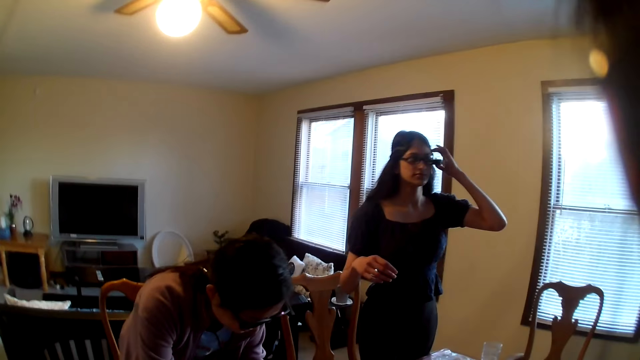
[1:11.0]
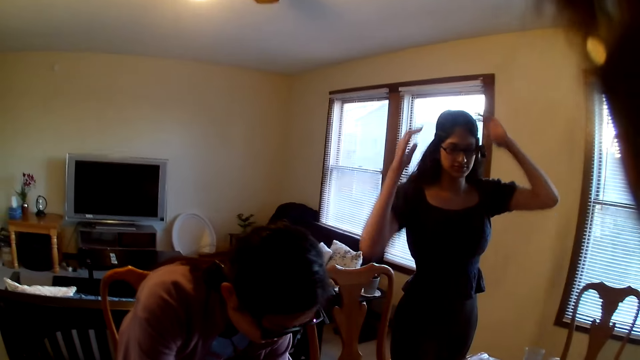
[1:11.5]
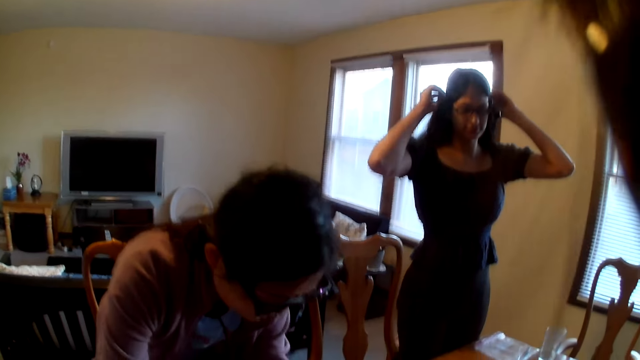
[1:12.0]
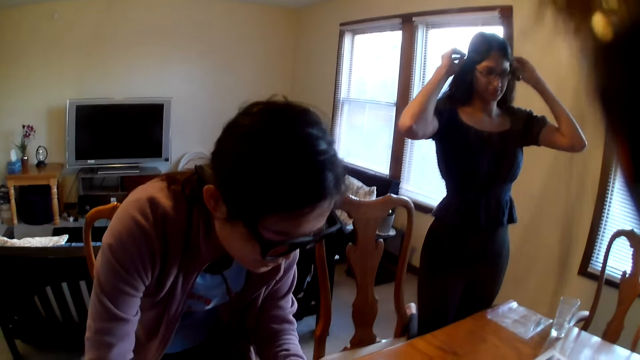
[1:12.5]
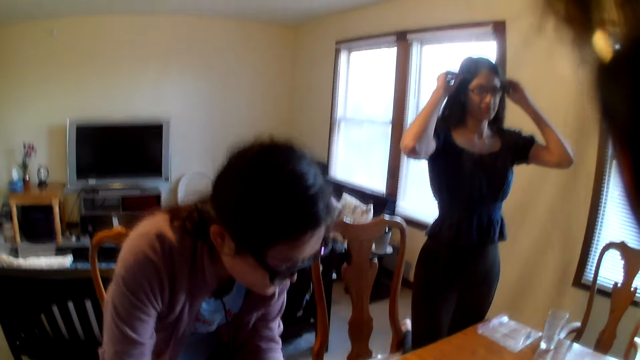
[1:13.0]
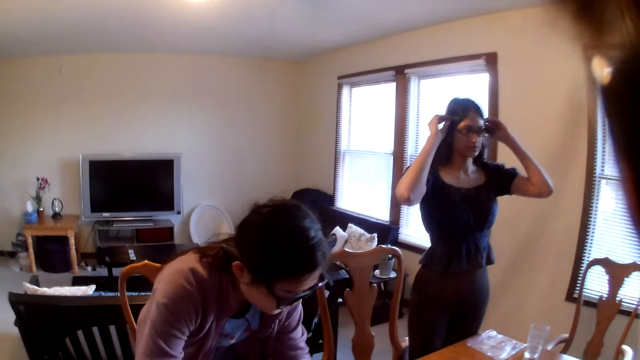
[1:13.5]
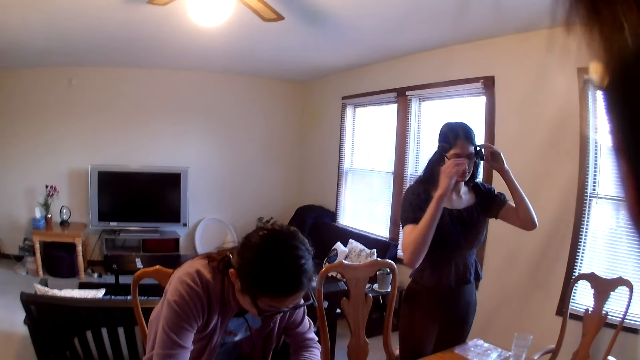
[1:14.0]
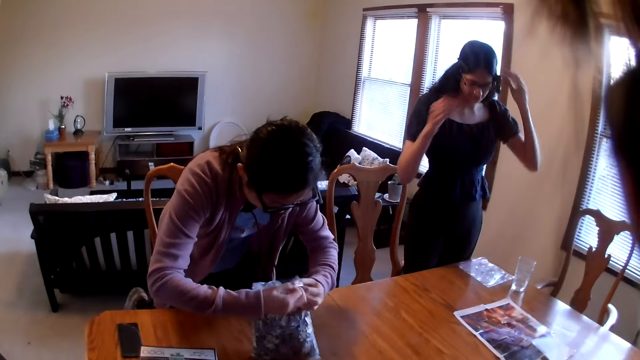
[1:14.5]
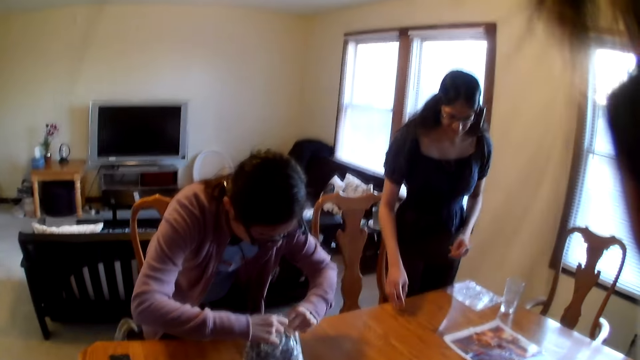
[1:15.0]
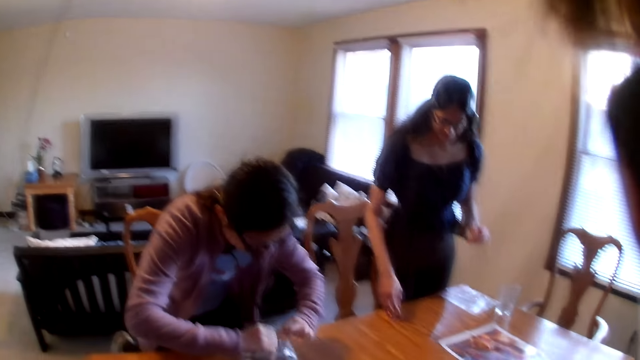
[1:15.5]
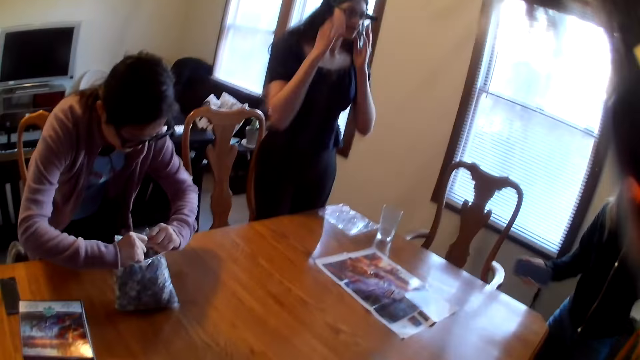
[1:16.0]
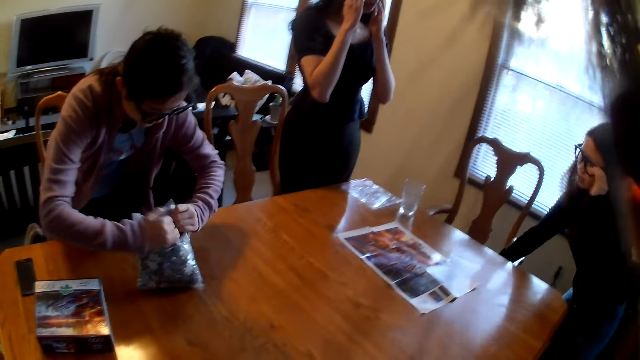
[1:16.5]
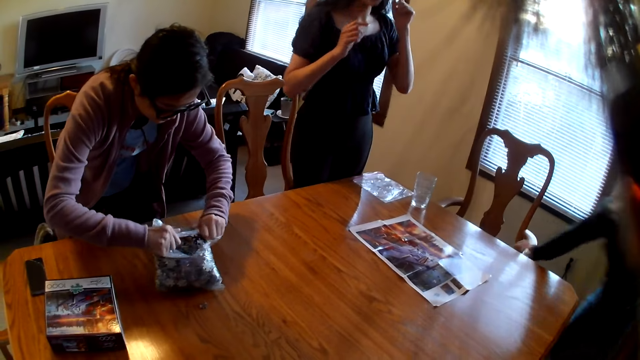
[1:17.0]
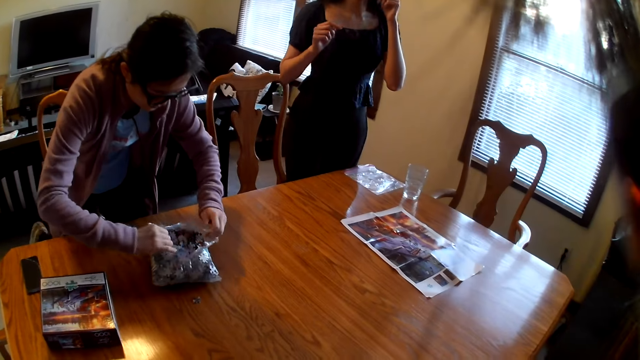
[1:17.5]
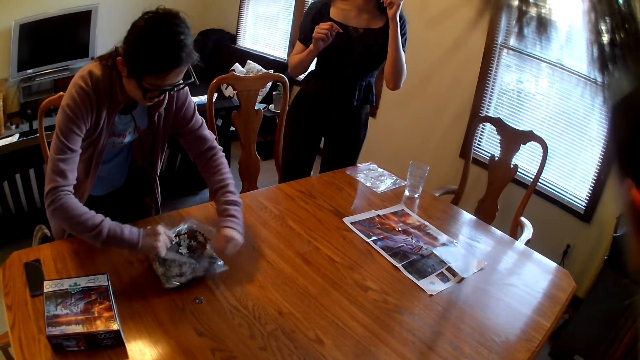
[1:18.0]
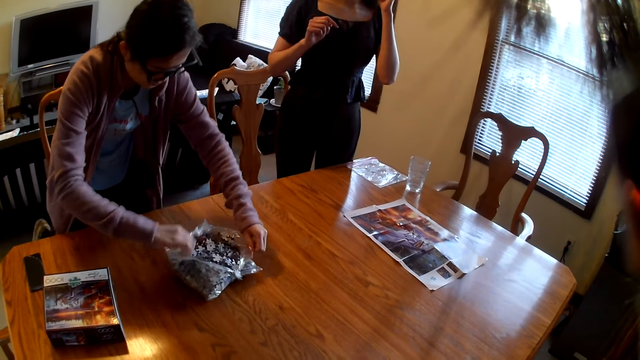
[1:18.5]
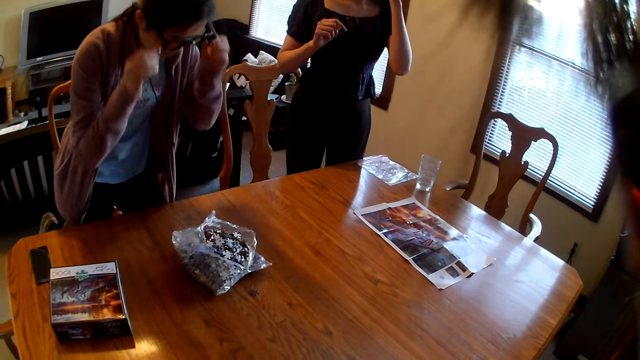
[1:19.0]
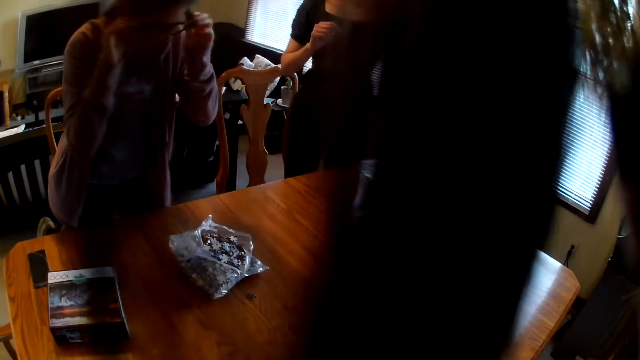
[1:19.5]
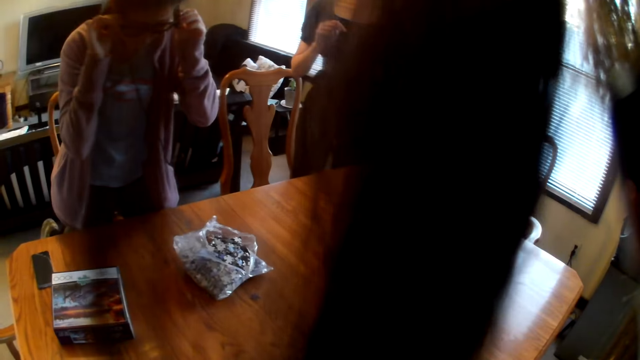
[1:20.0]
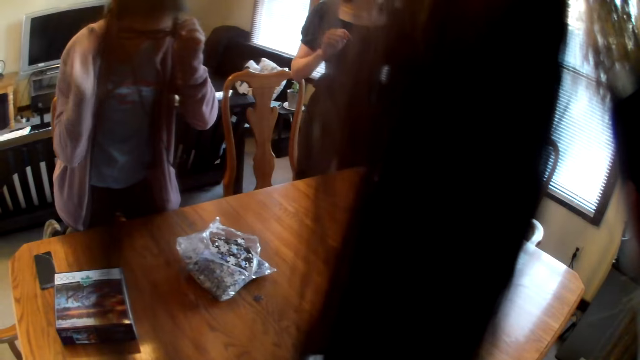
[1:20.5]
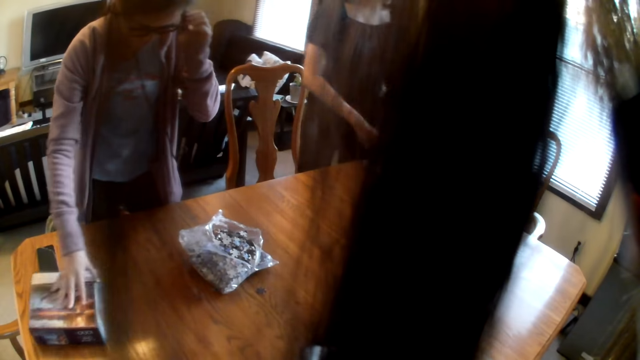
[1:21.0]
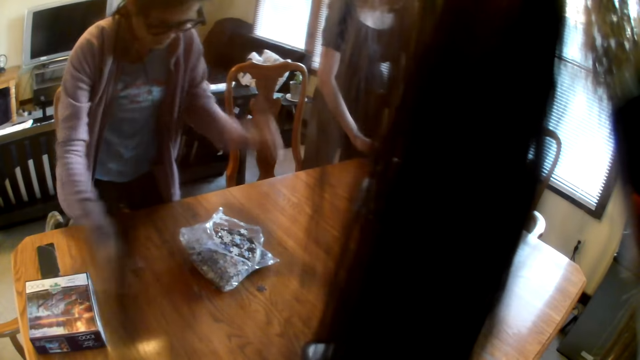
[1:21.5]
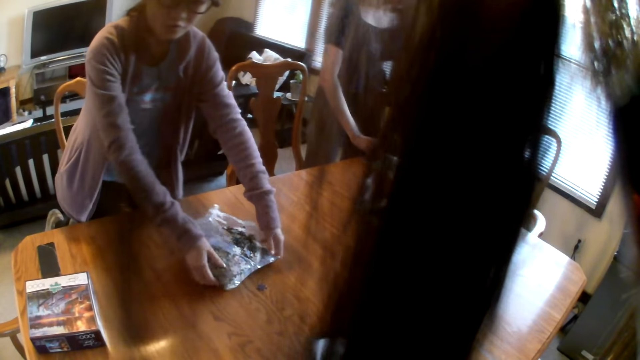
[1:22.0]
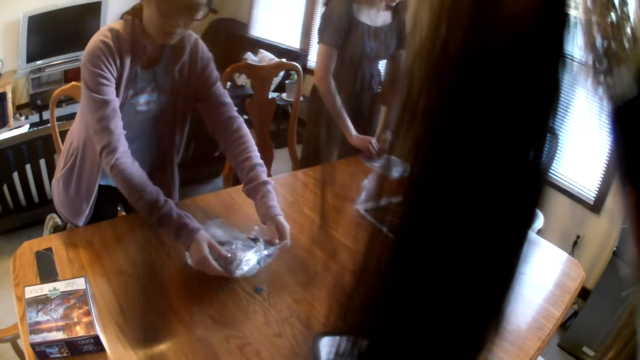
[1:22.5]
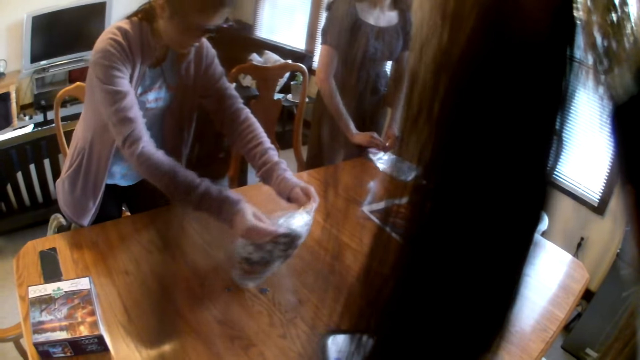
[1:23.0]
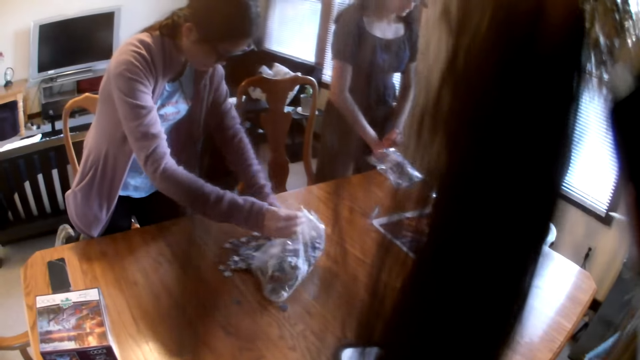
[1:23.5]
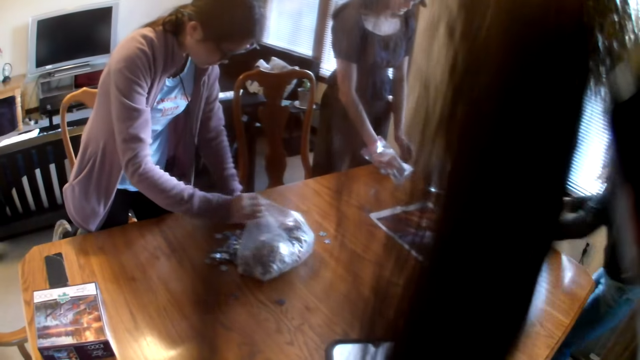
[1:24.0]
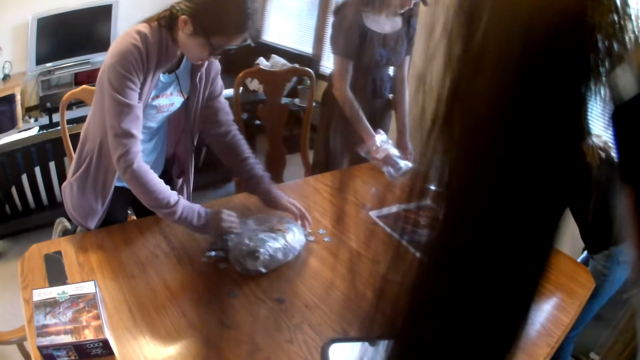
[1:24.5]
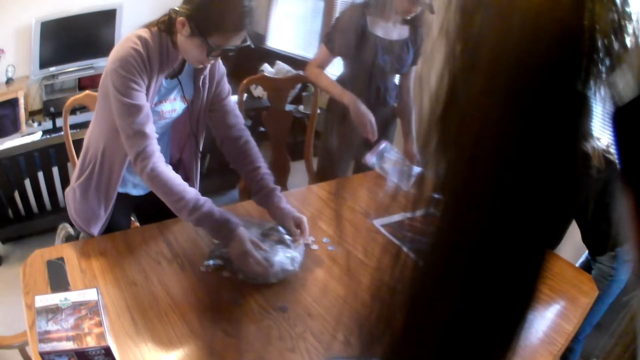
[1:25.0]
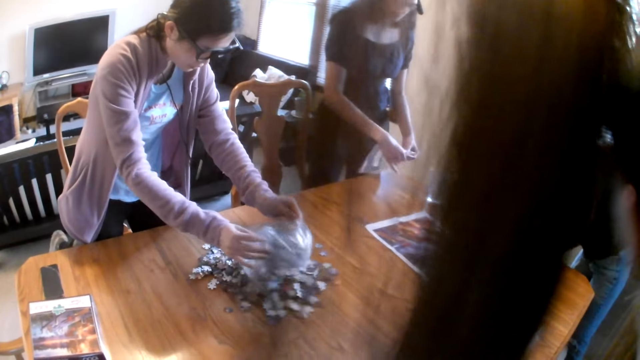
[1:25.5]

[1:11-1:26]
A person rubs the head. A woman speaks, opens a packet with jigsaw pieces and tears the polythene bag. The woman touches the eye glasses, pushes the box on the table and pours the jigsaw pieces on the table.

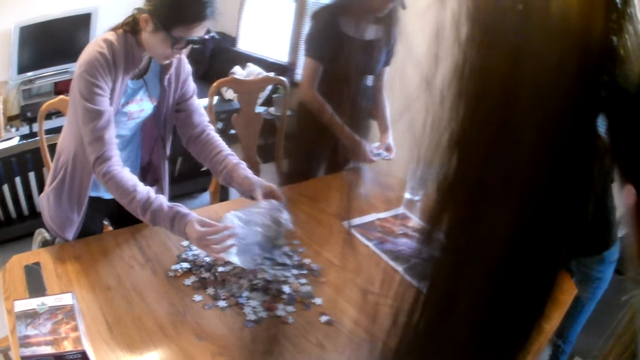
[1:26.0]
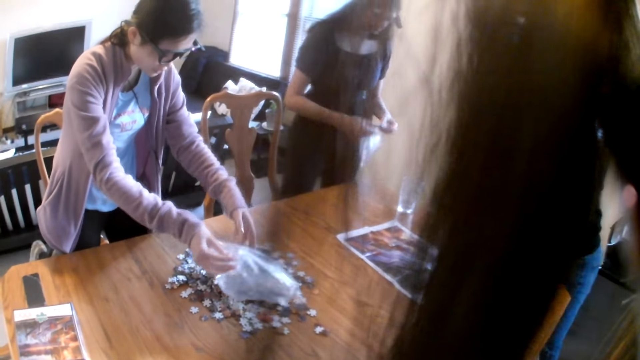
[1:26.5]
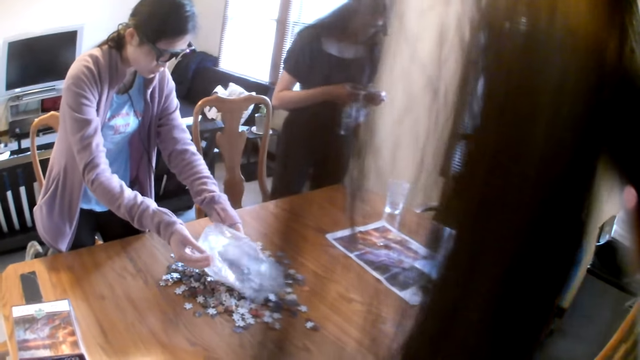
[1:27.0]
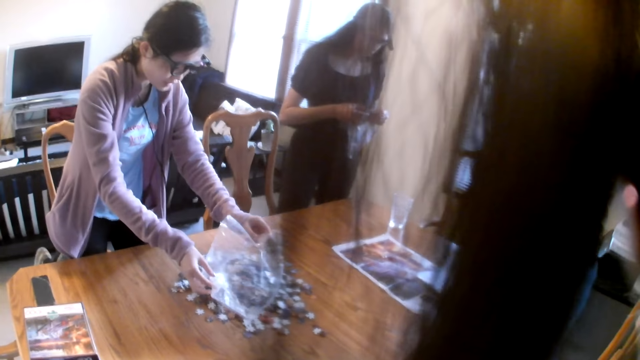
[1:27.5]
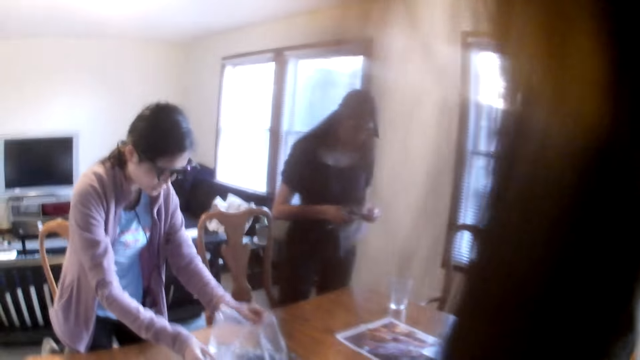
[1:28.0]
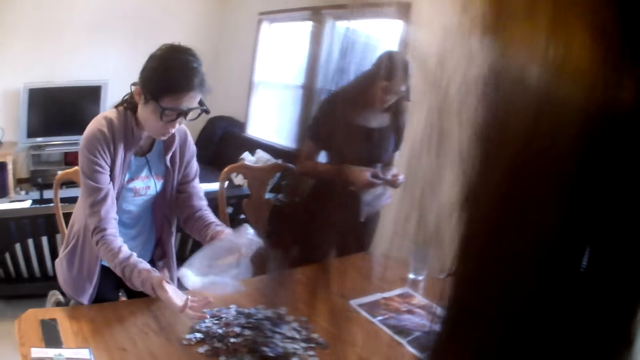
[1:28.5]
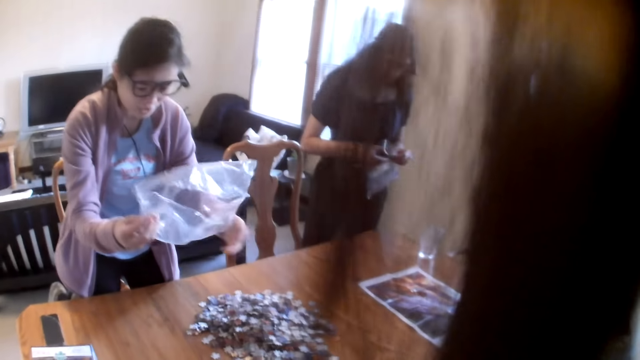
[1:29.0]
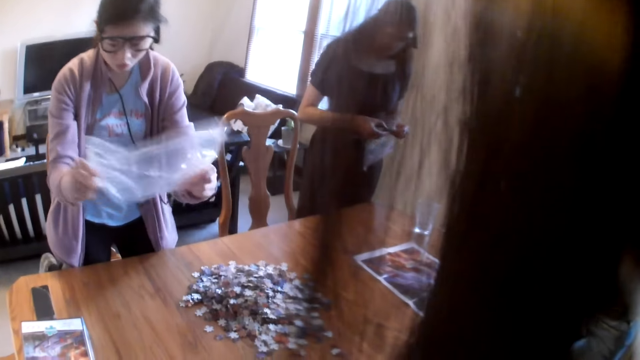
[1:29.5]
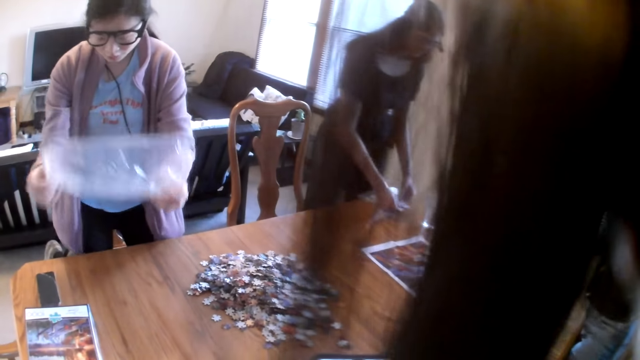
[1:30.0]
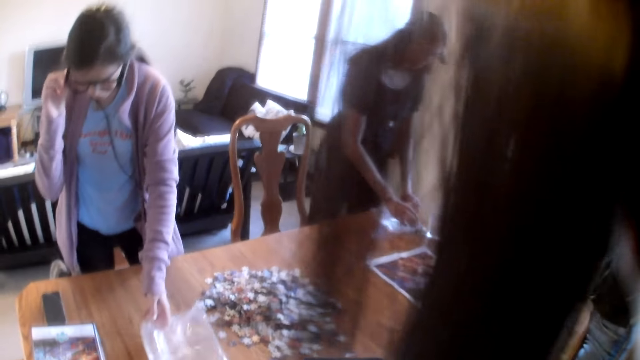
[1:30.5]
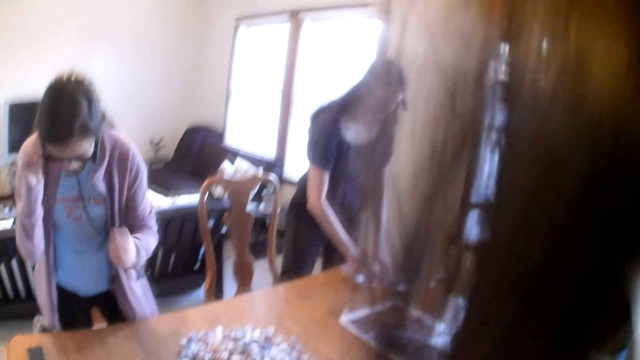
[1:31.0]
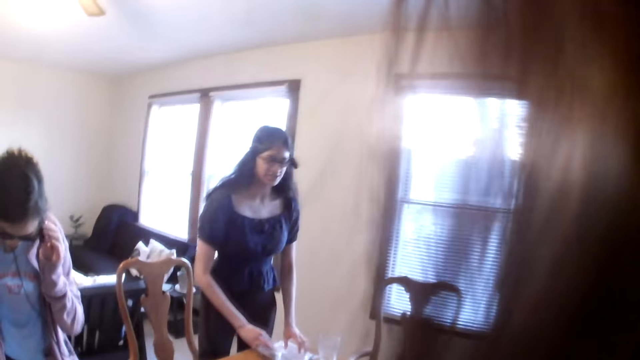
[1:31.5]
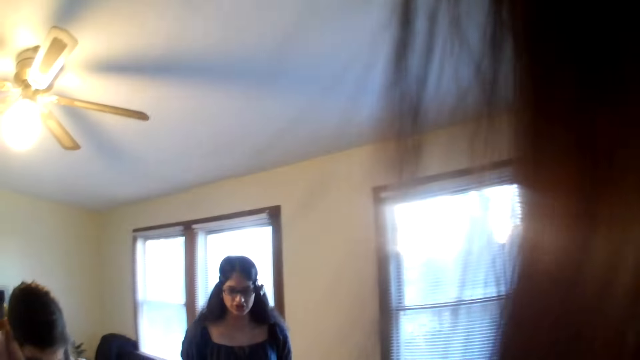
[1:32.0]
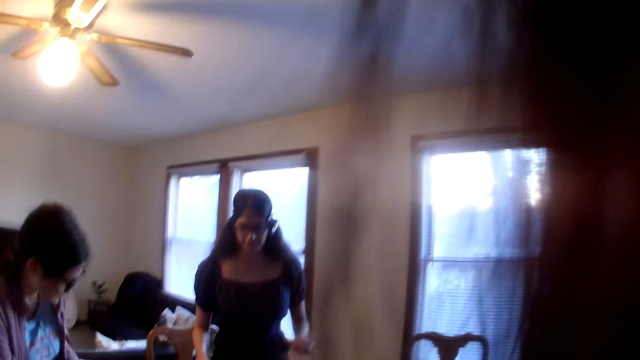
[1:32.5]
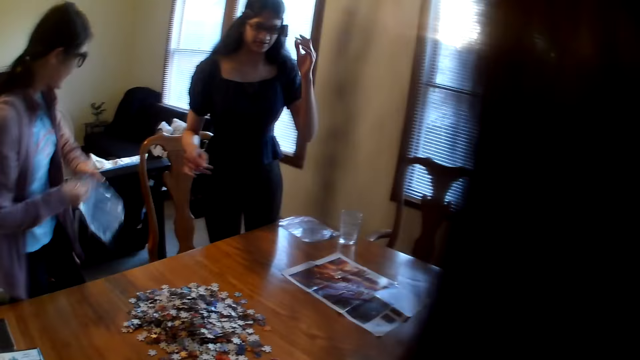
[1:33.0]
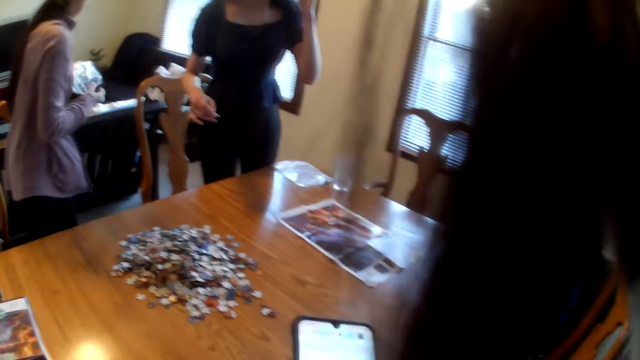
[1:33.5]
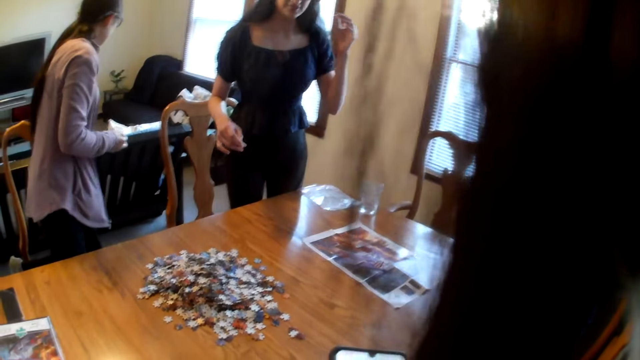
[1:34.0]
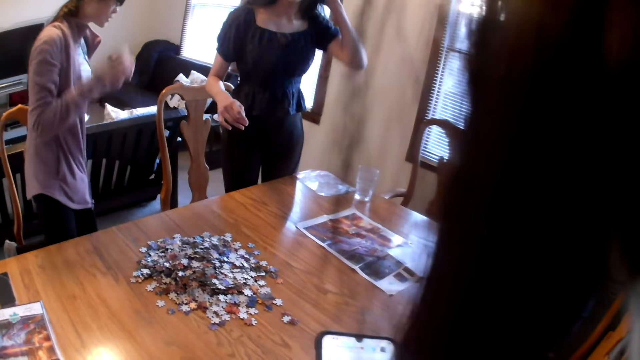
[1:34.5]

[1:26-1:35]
A woman holds the polythene bag, touches the eye glasses and places the polythene bag on the table. The camera wearer speaks. The woman places the packet aside.
